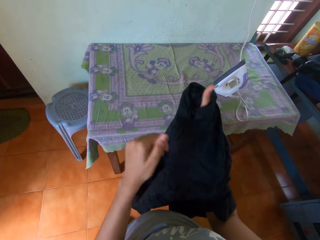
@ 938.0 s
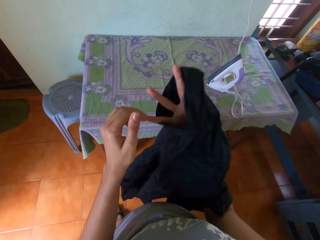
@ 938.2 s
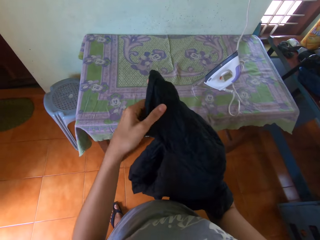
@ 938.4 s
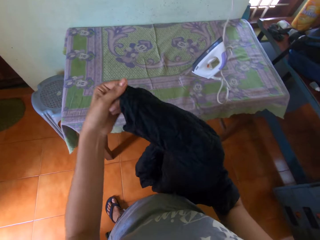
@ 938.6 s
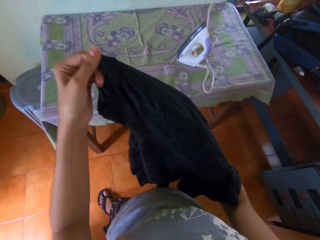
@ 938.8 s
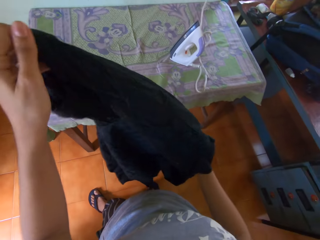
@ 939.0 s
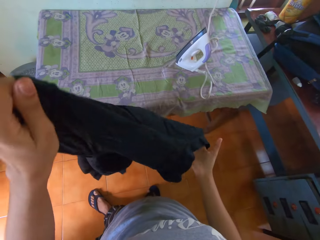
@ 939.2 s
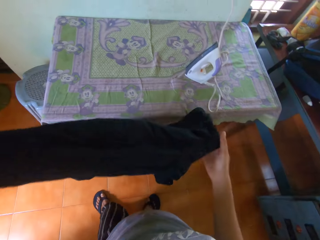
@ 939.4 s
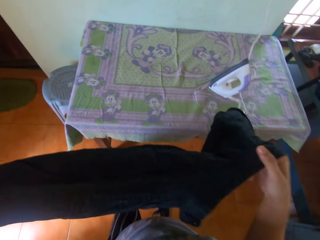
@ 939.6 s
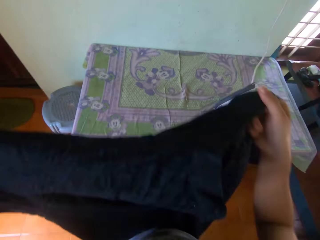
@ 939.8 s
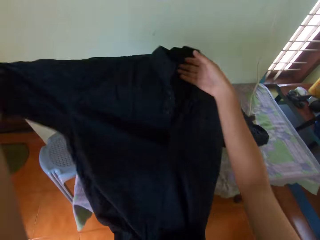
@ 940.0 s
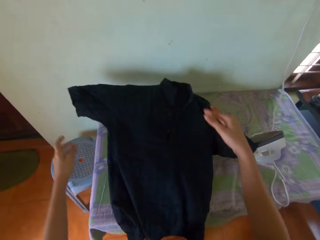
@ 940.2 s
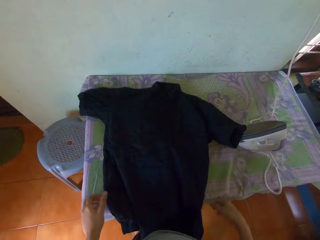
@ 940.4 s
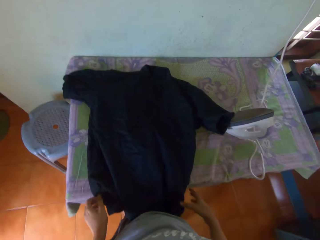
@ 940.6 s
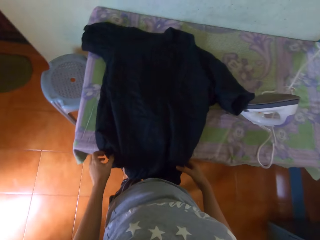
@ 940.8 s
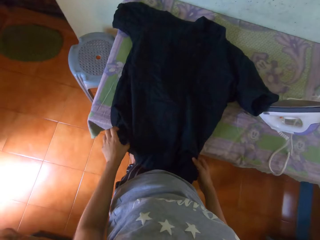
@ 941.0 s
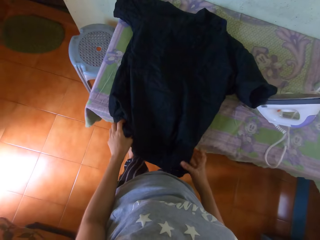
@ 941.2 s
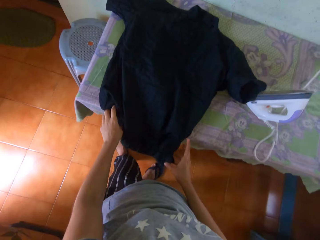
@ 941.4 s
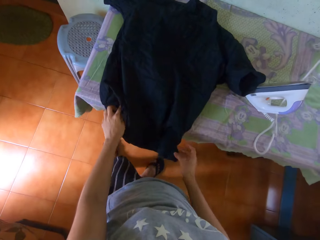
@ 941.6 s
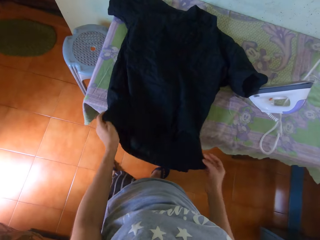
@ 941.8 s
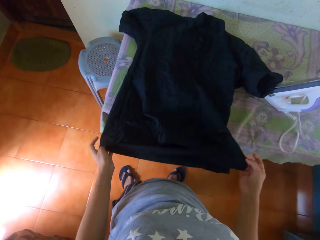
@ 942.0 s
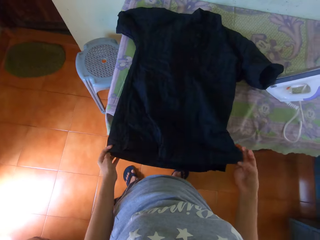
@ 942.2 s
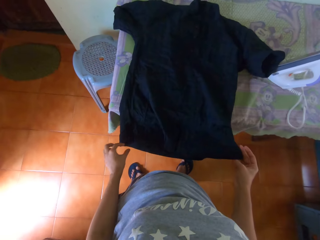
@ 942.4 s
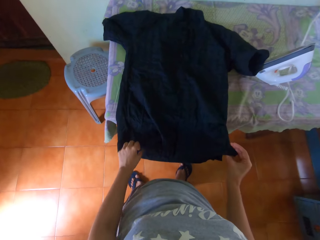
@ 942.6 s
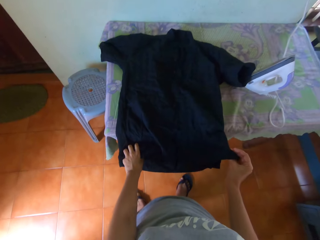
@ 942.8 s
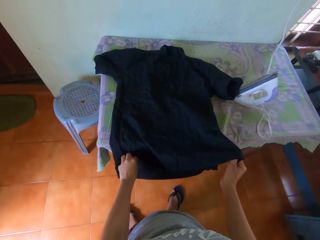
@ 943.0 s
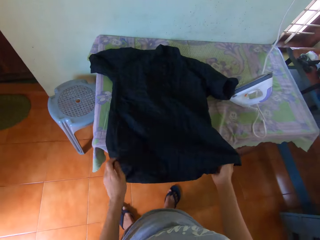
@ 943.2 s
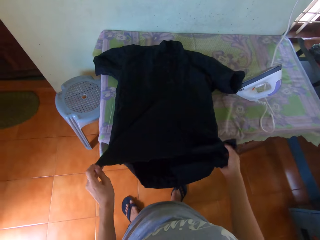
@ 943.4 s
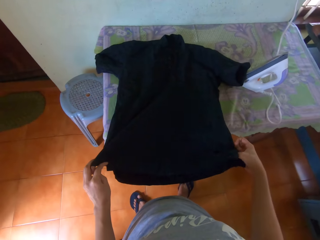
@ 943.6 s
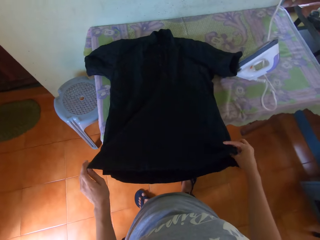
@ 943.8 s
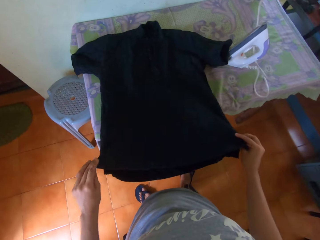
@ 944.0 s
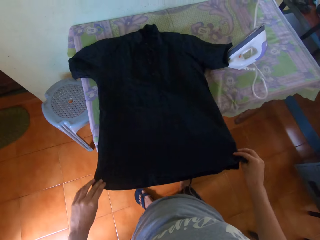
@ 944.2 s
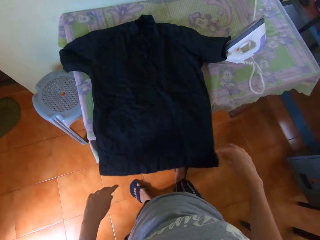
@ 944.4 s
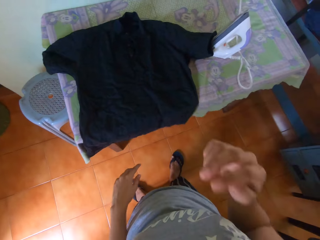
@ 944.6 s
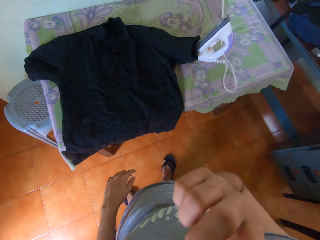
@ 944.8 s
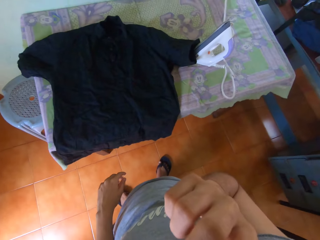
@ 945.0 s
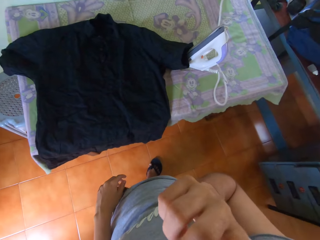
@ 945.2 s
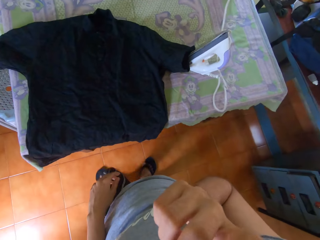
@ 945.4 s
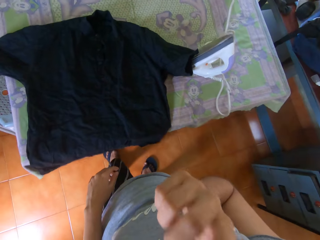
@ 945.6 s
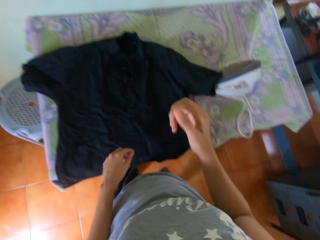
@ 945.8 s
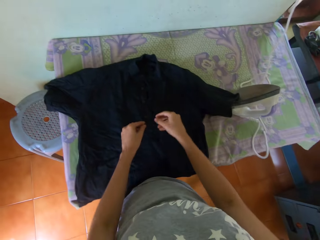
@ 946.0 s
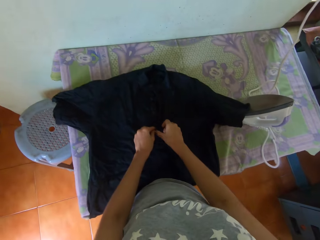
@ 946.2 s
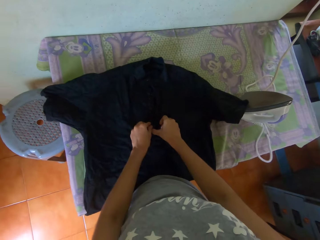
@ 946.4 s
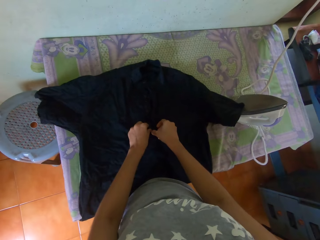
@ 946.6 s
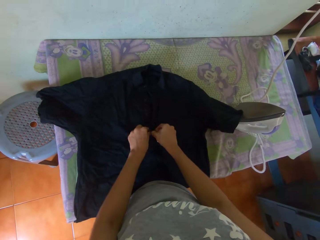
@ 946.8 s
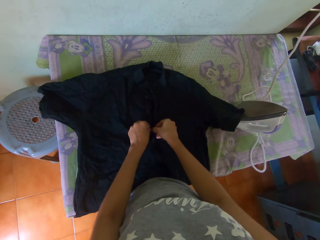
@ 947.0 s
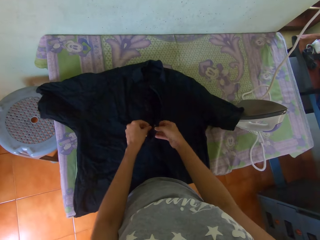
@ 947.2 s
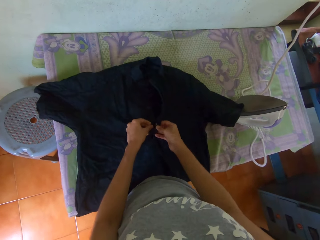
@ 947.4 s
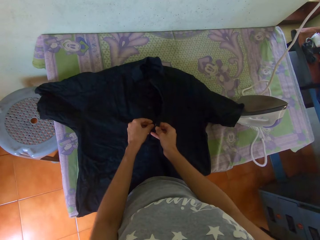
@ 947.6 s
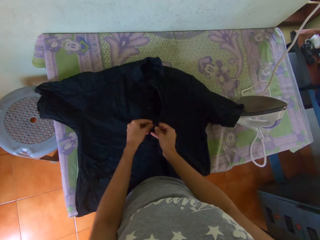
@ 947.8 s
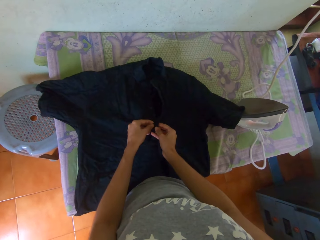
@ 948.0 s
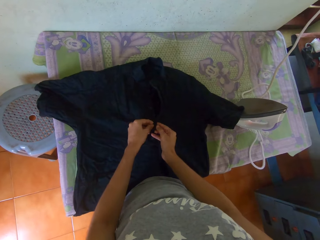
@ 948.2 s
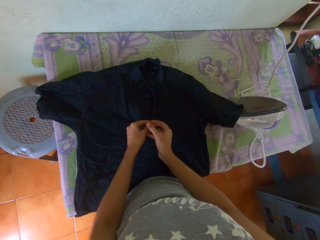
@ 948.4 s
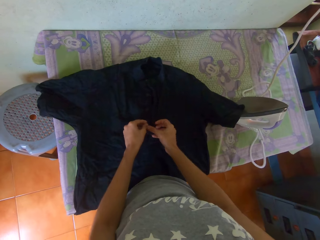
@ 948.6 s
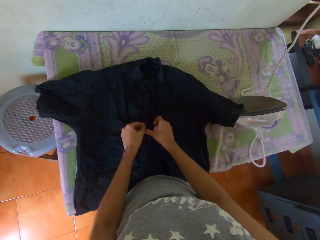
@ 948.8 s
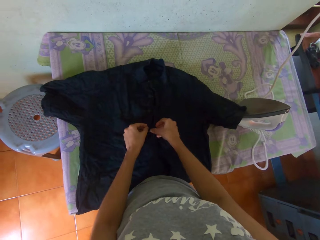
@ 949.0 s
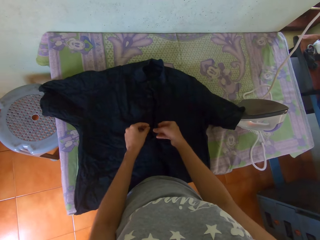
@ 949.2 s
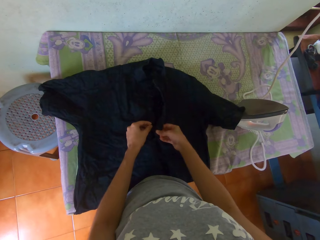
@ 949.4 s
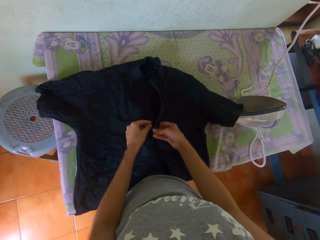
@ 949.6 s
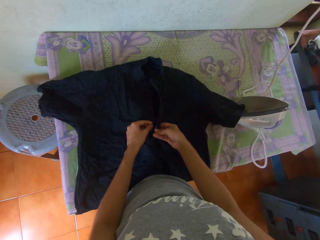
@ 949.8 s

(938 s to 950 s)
The camera wearer places the shirt in her hands on the table in the room. She adjusts the shirt on the table with both hands. She raises her right hand towards her face and touches her face. She adjusts the buttons on the shirt on the table with both hands.

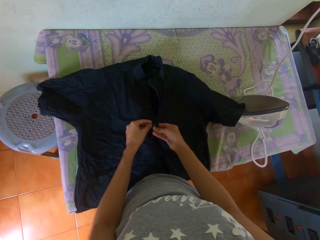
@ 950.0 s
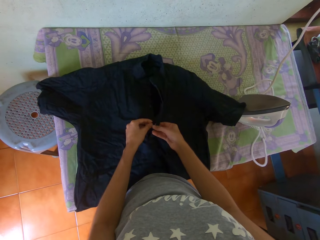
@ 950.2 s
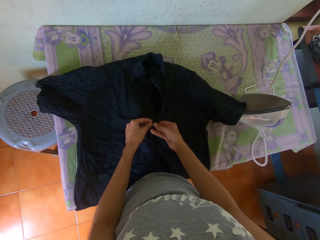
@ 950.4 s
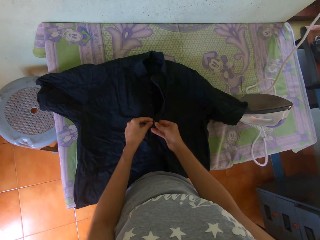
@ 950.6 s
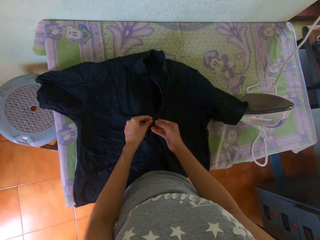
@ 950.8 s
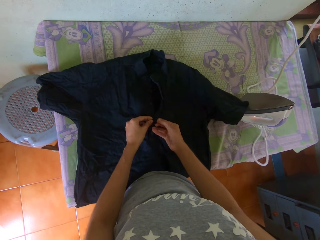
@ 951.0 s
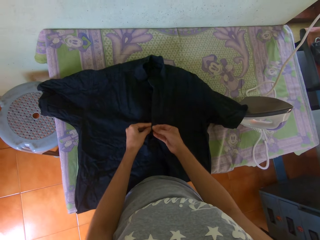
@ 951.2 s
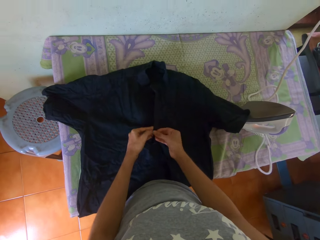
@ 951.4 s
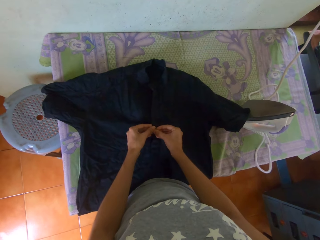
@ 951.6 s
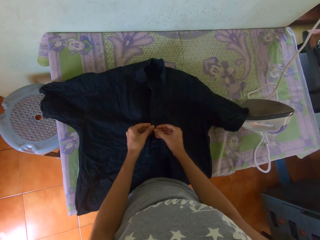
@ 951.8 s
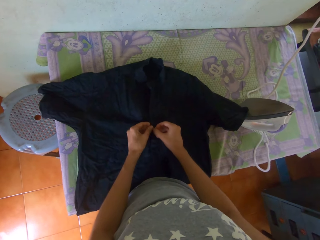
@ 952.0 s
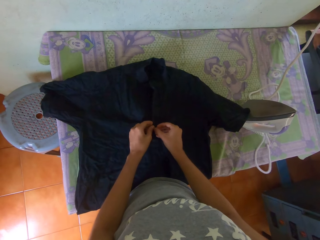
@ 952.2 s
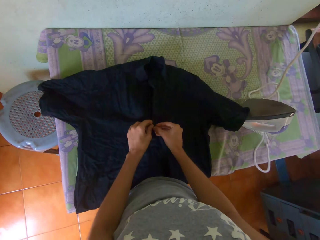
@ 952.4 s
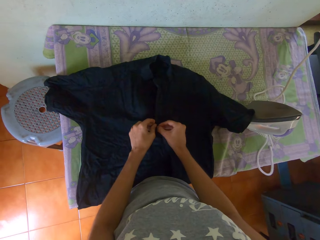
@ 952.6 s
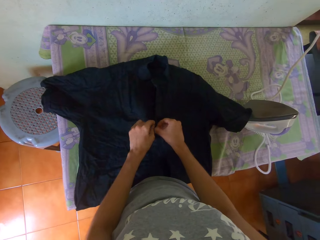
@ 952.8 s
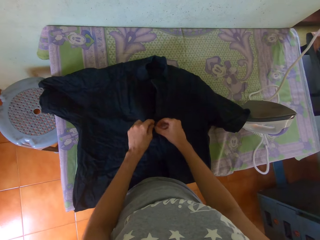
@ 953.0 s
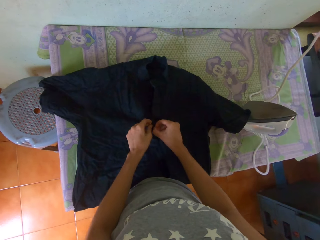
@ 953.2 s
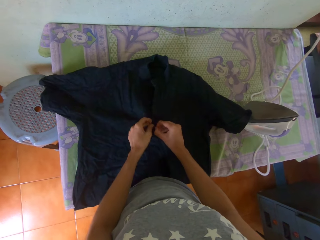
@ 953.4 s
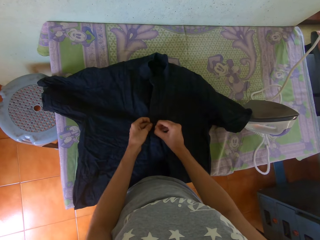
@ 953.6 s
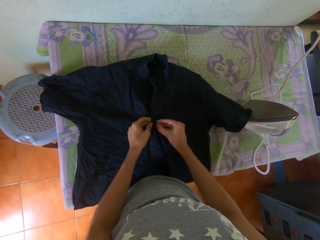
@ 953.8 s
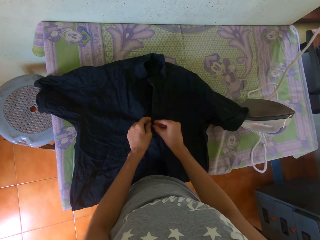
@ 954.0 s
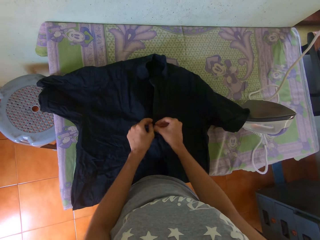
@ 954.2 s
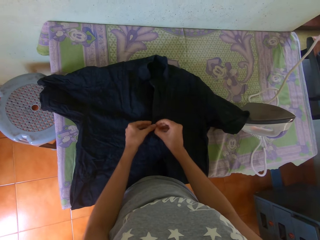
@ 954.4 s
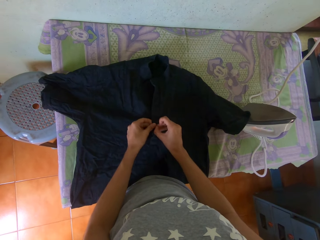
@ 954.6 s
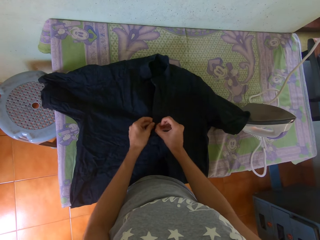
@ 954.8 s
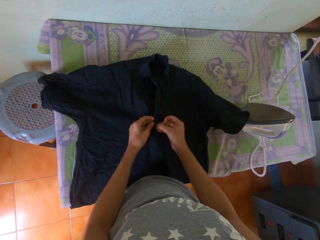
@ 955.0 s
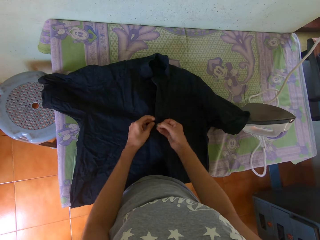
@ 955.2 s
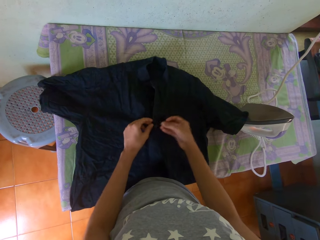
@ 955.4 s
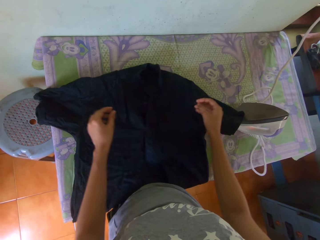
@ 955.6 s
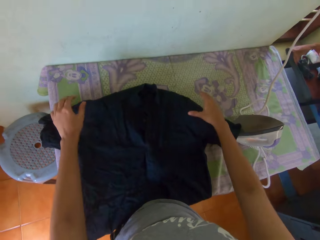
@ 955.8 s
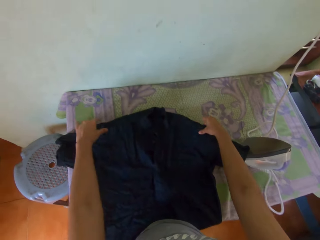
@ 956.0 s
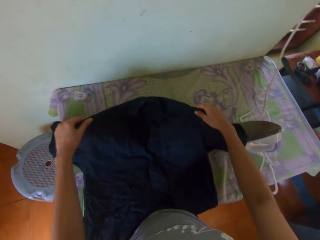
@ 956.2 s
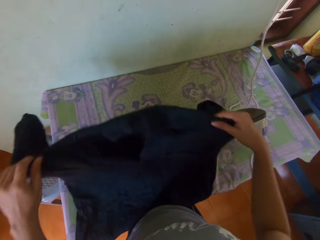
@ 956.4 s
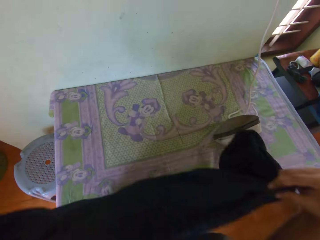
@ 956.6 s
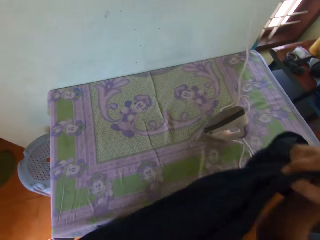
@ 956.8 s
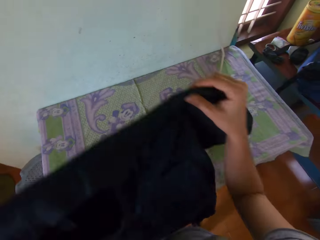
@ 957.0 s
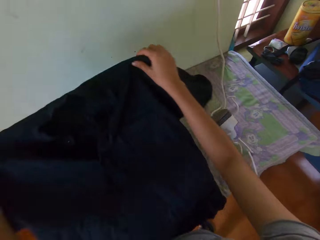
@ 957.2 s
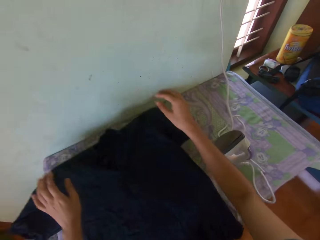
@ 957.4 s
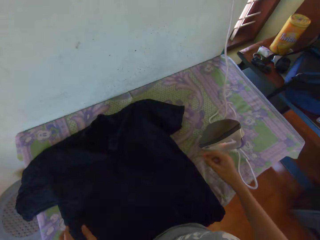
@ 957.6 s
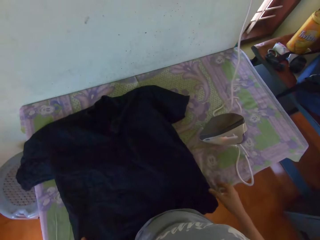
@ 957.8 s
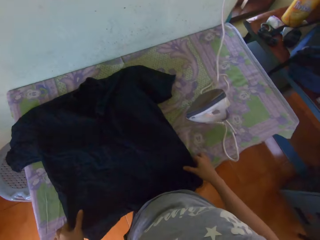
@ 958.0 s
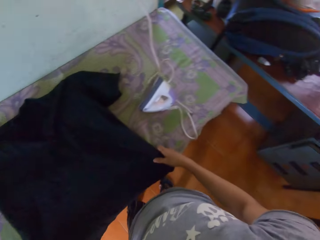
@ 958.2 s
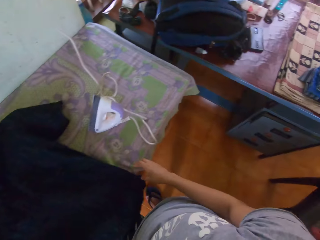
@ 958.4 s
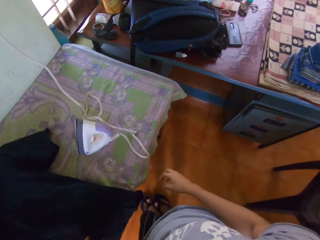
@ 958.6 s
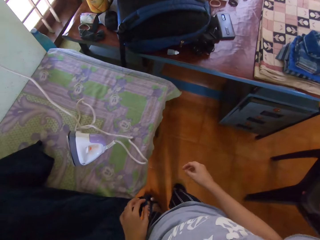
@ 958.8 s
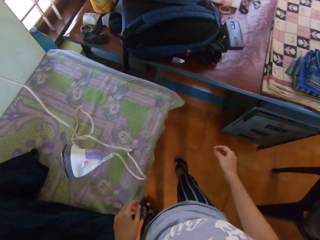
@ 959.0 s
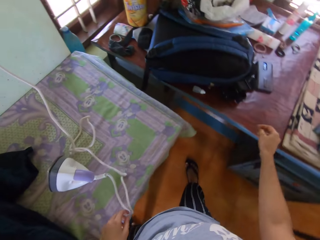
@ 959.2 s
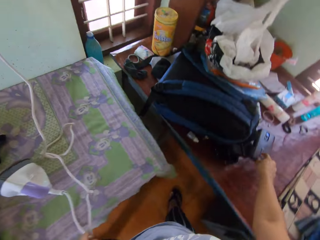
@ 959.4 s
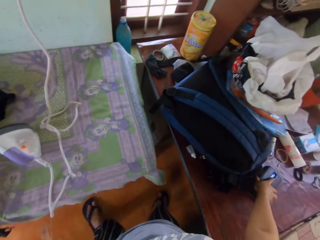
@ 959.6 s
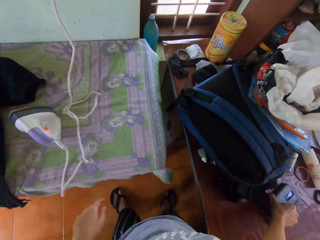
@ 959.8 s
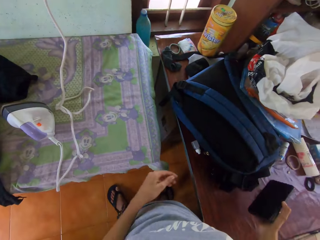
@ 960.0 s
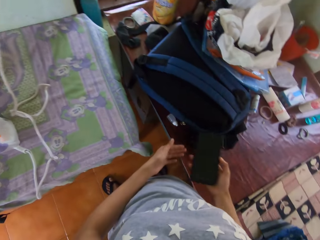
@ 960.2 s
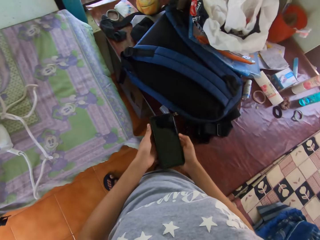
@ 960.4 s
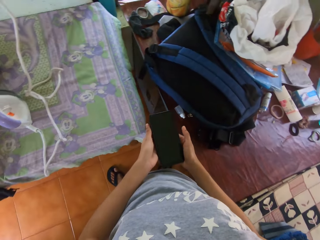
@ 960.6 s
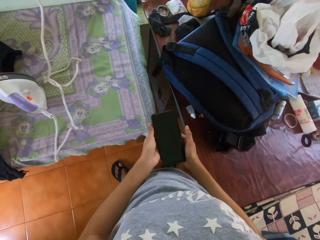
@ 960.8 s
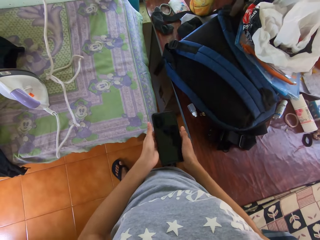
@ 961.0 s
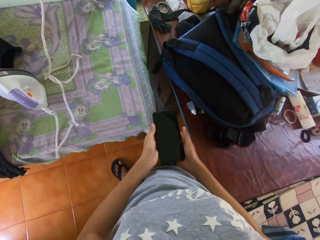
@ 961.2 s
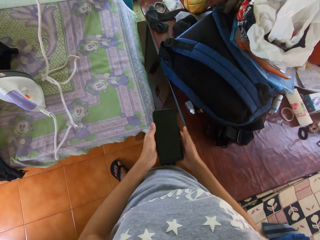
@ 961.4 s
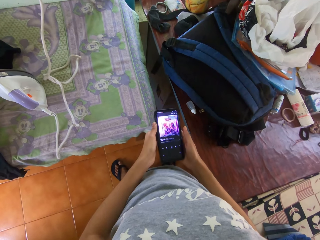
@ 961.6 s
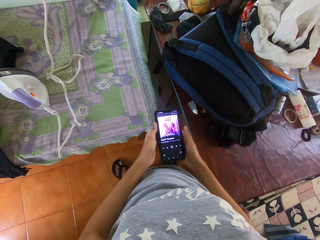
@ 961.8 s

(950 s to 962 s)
The camera wearer closes the cloth buttons. She picks up the shirt from the table with both hands. She places the shirt in her hands on the table in the room. She adjusts the shirt on the table with both hands. She moves around. She picks up a phone from the table with her right hand. She passes the phone in her right hand to her left hand. She holds the phone with both hands.
